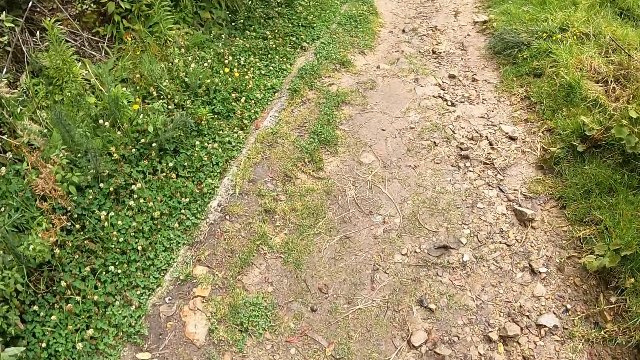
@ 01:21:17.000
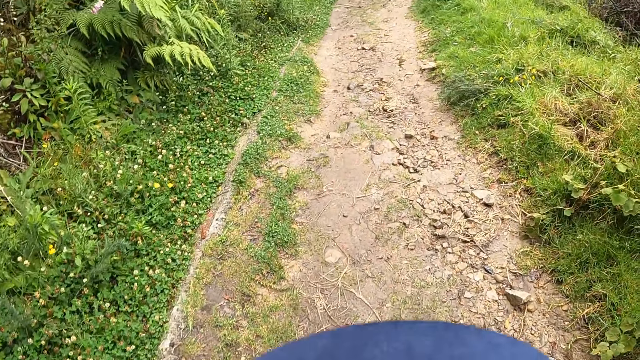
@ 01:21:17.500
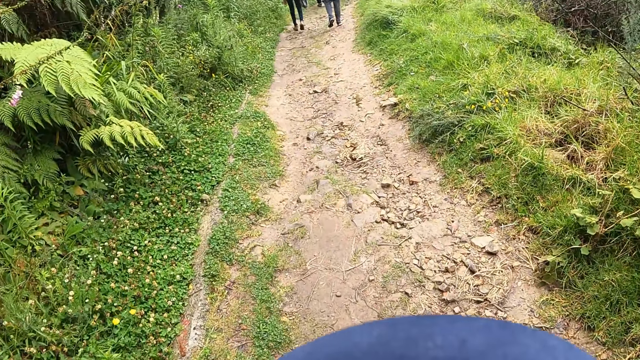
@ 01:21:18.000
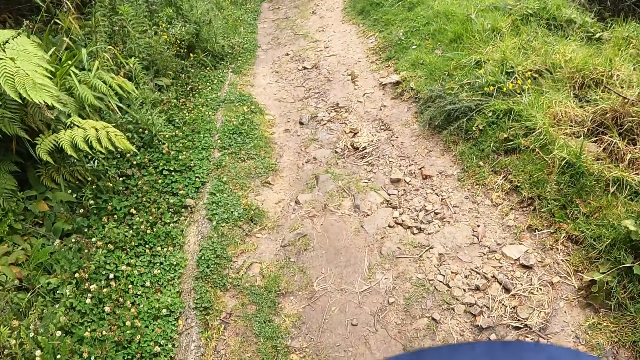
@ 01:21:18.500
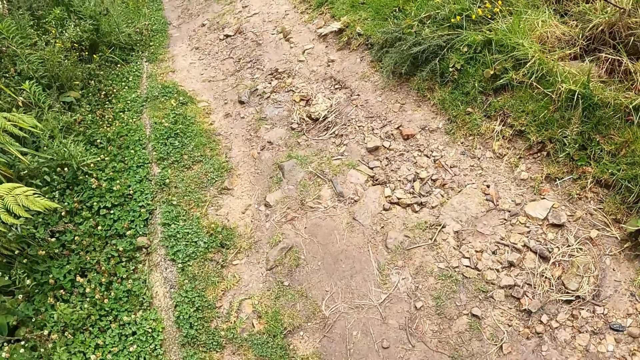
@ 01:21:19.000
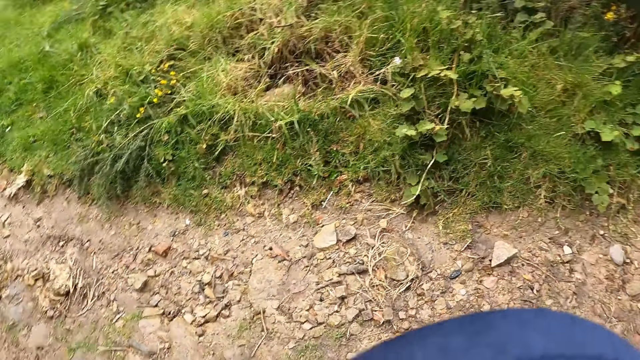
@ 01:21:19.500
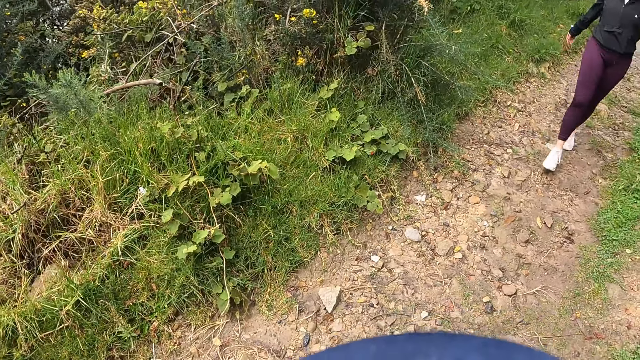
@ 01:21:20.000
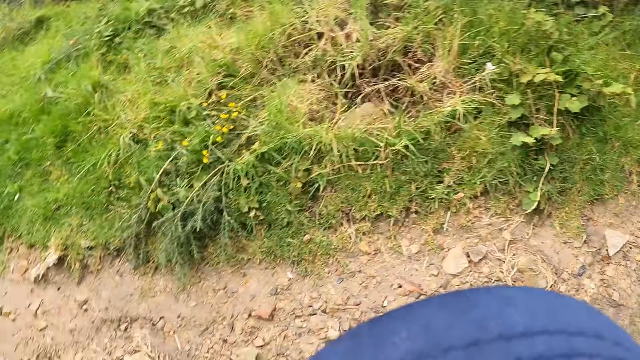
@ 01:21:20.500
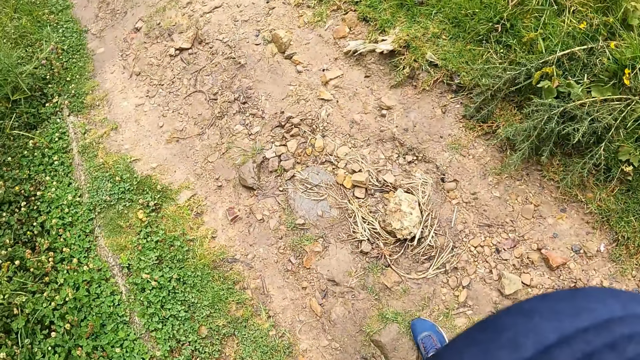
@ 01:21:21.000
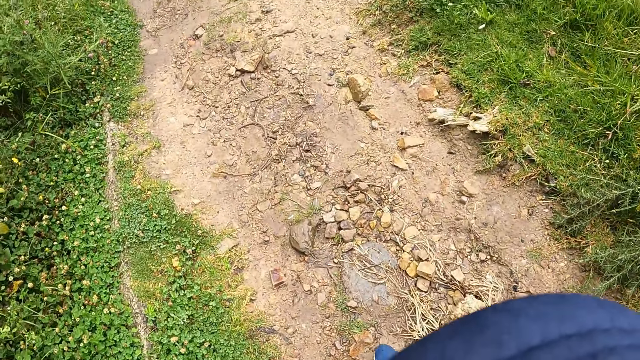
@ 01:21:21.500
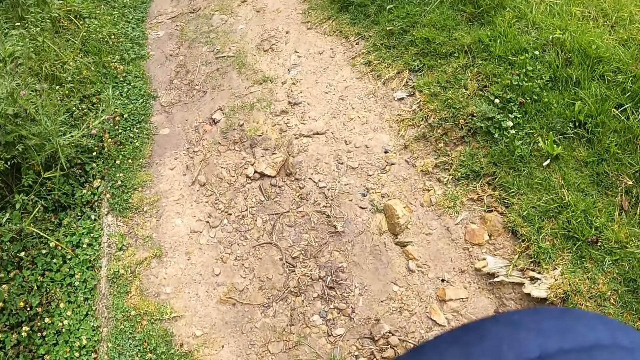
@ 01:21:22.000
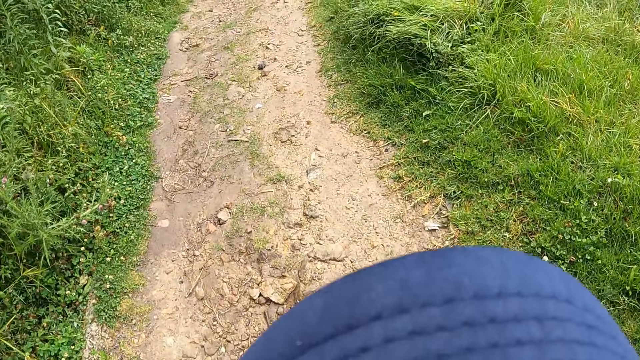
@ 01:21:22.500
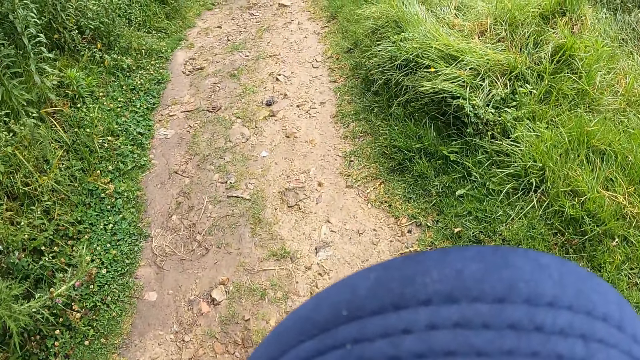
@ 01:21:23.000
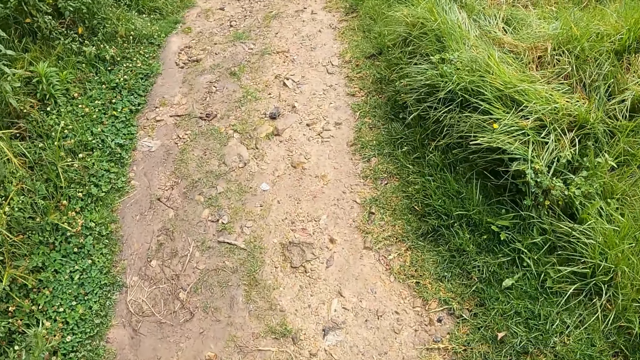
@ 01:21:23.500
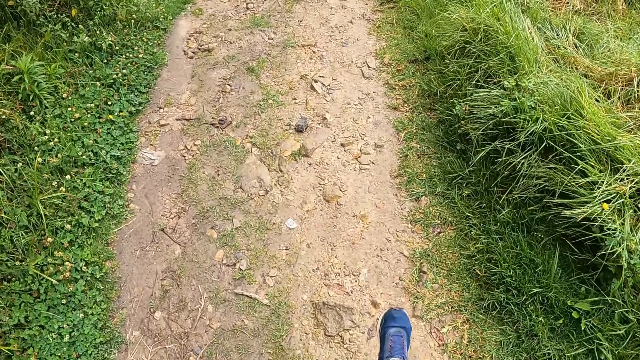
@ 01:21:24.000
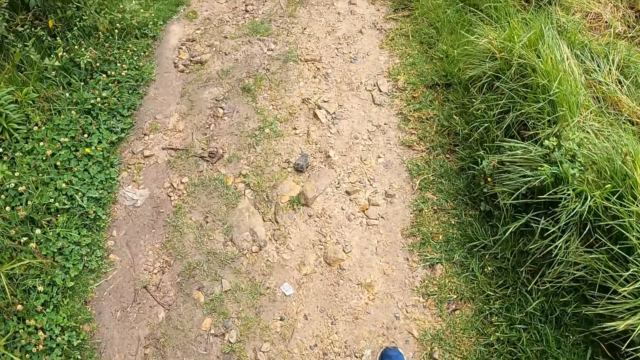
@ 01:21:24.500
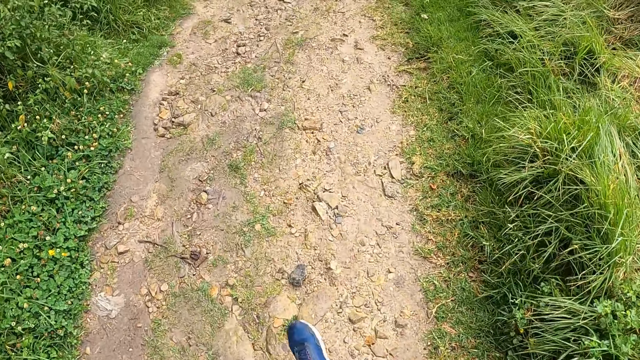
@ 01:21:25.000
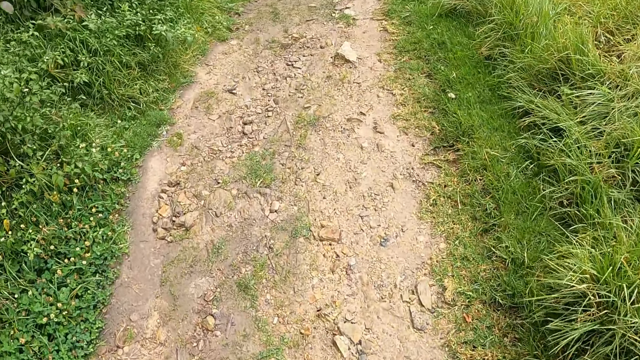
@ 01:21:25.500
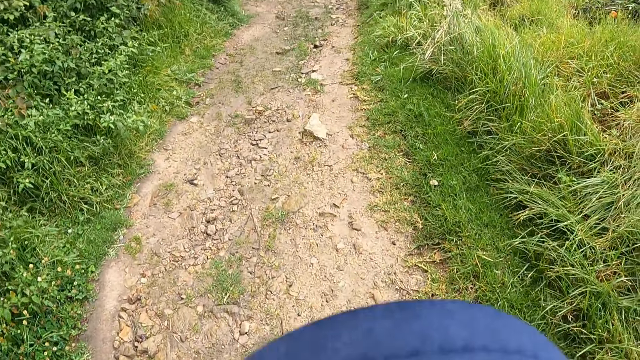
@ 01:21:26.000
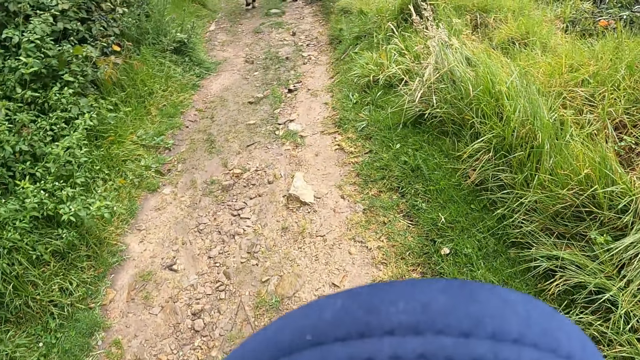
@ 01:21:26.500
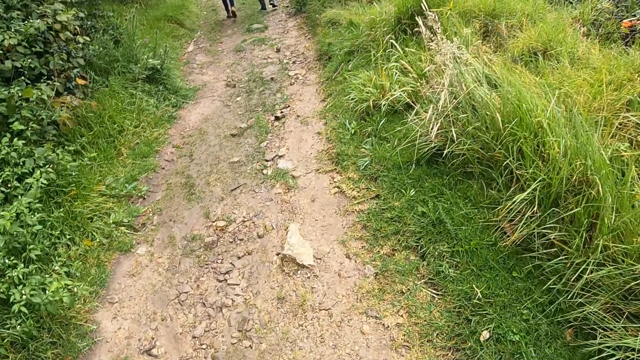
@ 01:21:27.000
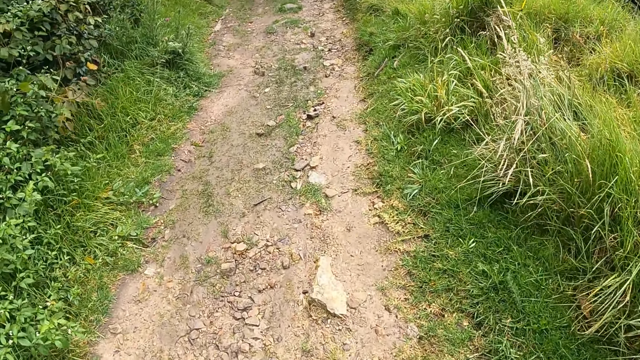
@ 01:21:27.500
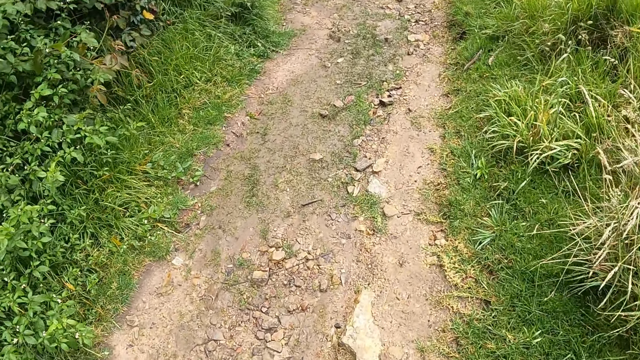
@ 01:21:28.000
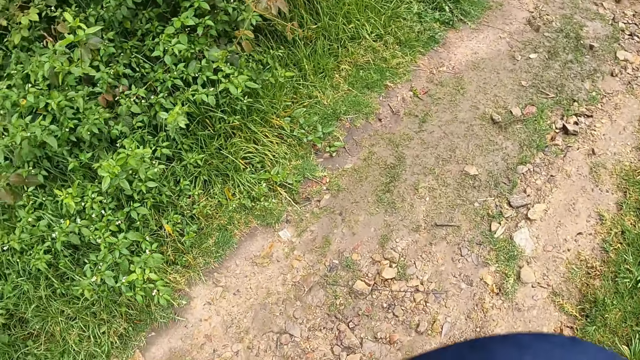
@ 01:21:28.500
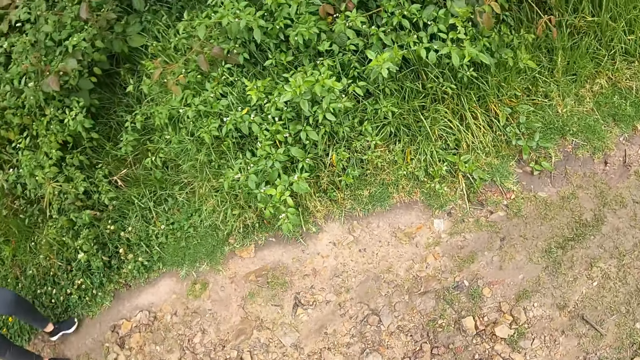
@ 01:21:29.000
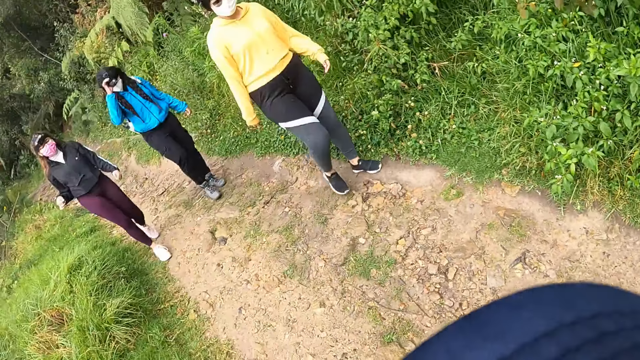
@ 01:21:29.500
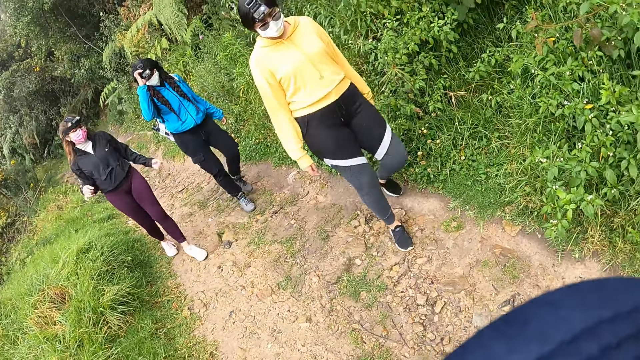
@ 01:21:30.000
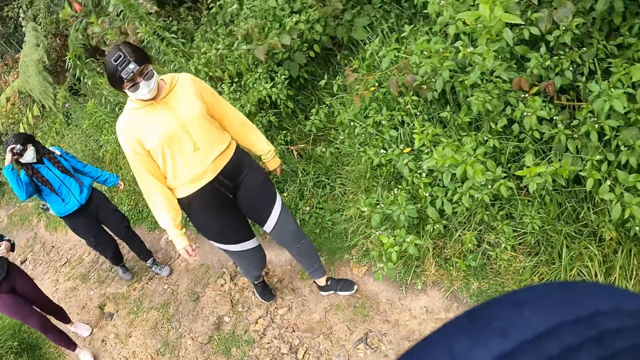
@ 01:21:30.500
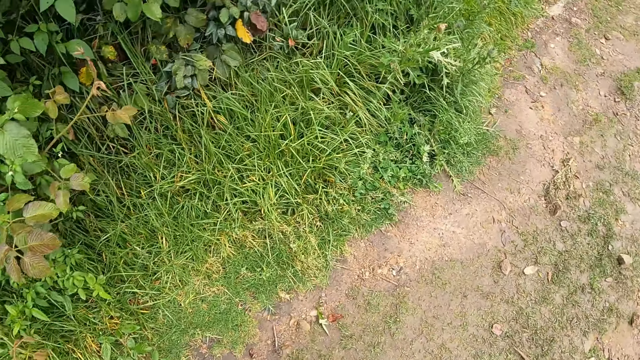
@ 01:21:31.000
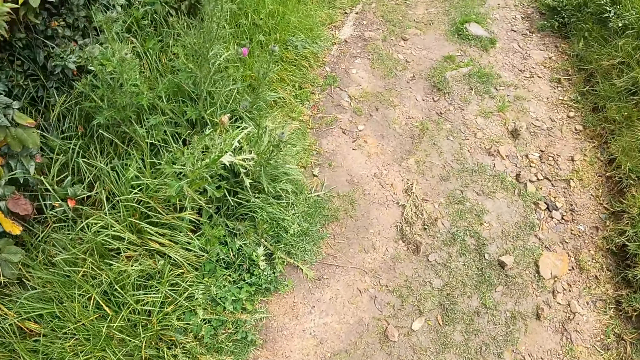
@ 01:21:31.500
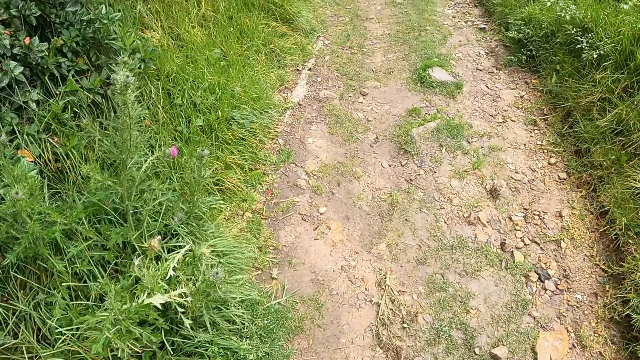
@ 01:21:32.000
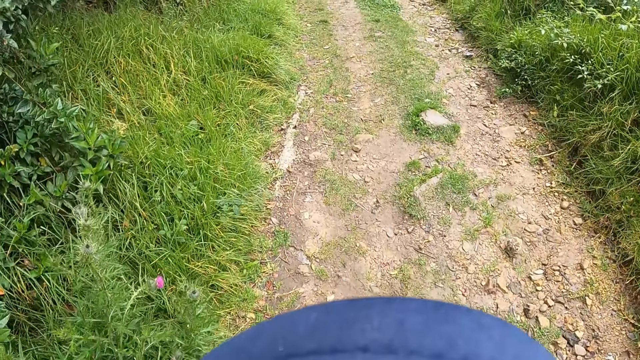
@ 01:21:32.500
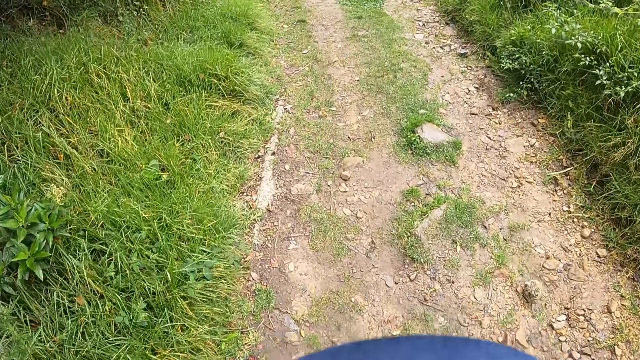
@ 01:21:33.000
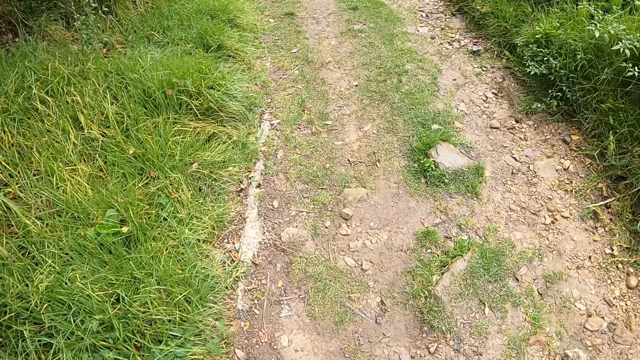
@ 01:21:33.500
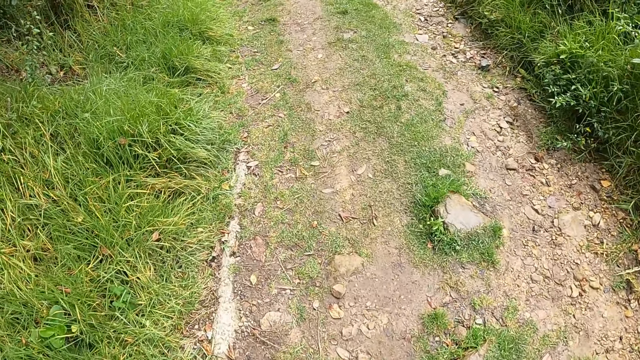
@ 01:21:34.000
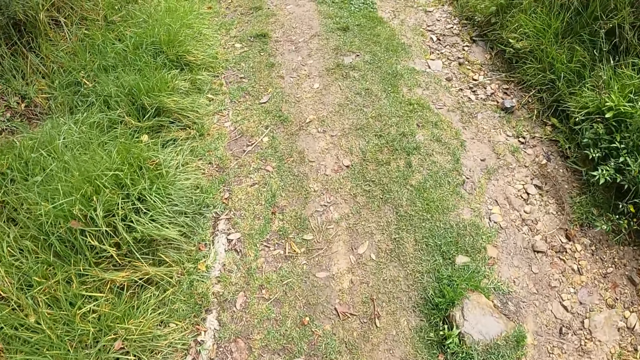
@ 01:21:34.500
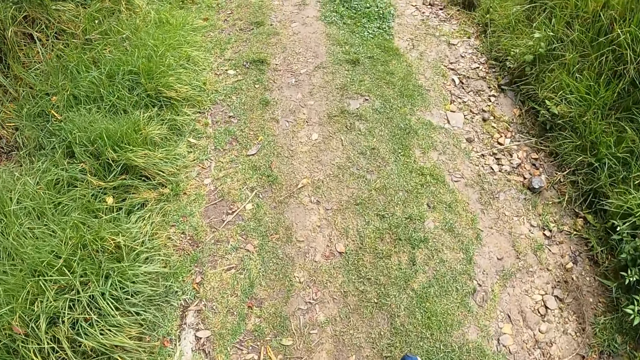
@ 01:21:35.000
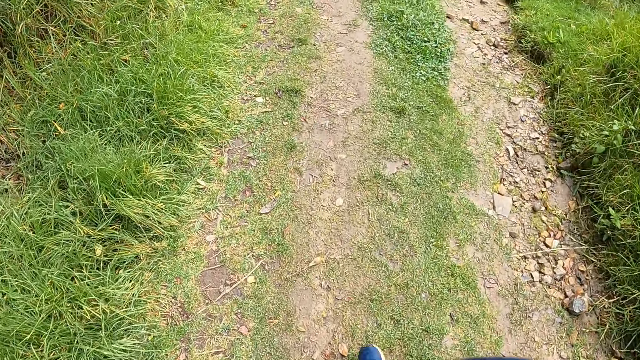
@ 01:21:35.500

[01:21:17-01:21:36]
The camera wearer converses with women. They walk on the pathway.

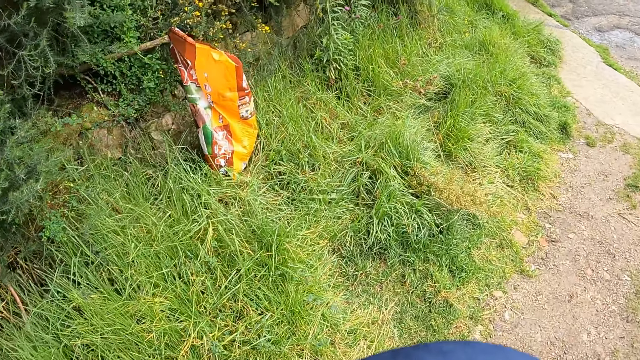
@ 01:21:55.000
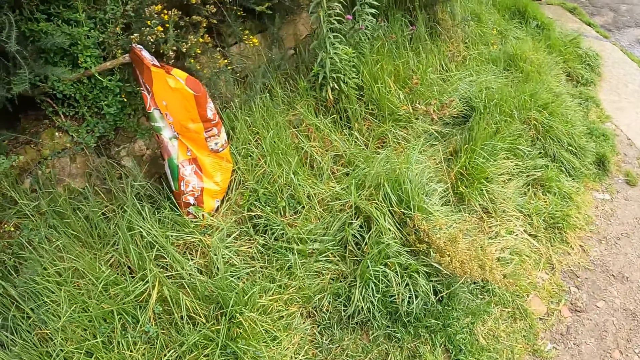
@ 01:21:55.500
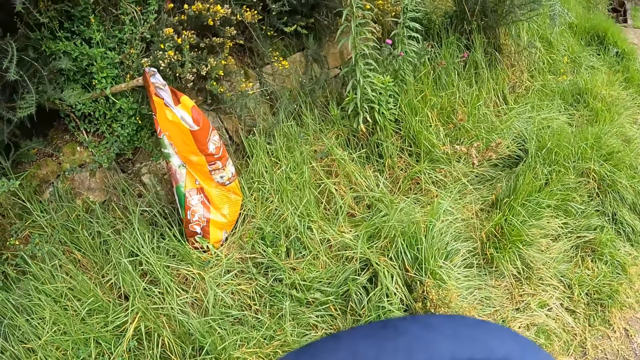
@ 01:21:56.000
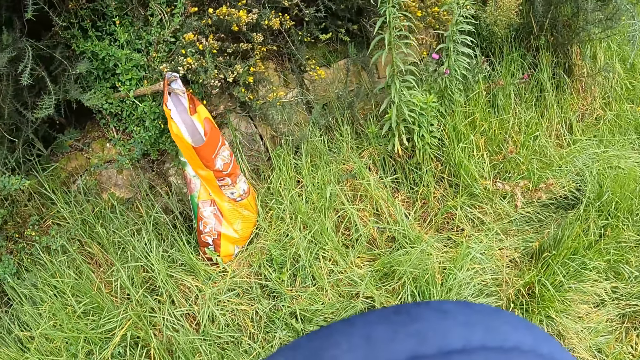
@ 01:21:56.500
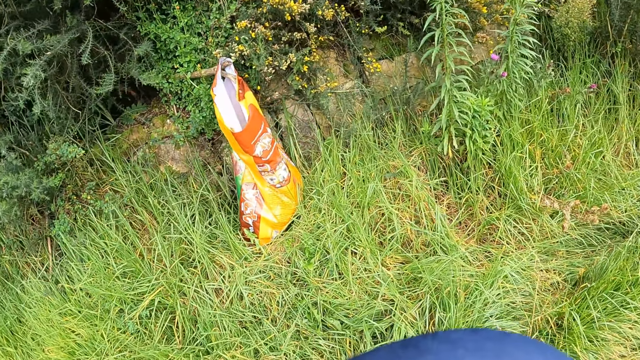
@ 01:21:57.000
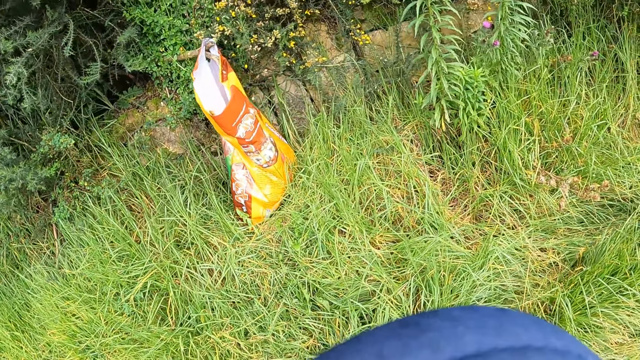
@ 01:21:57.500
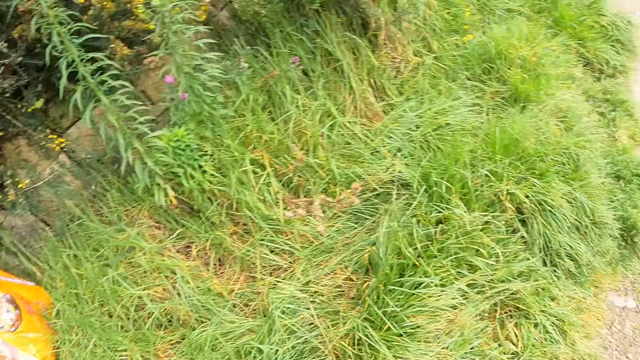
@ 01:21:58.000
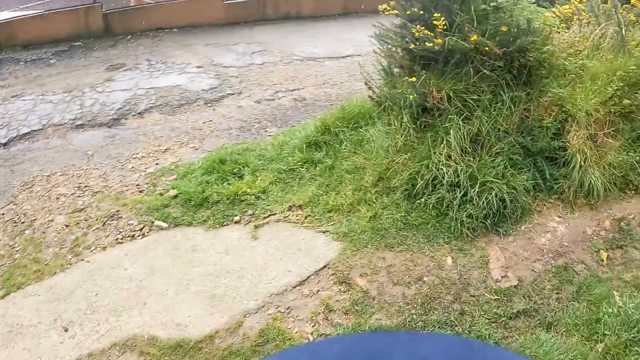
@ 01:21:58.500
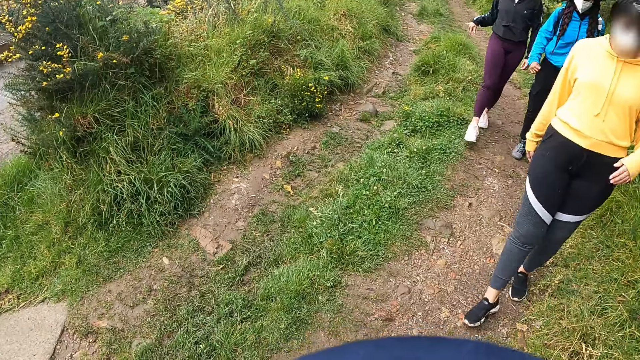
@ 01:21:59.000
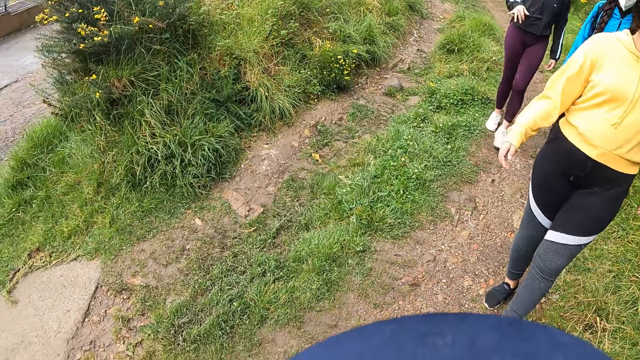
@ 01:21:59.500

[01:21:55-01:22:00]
The camera wearer looks at a bag. They converse with women.
